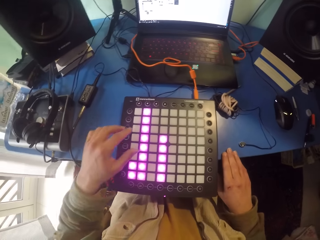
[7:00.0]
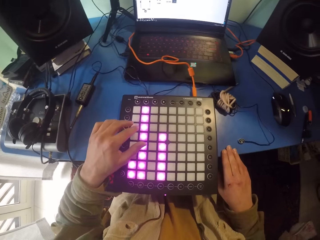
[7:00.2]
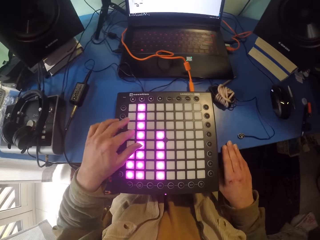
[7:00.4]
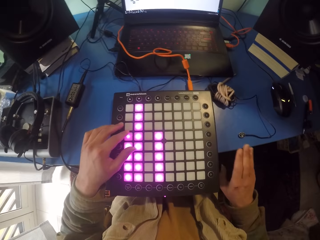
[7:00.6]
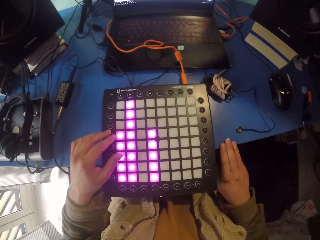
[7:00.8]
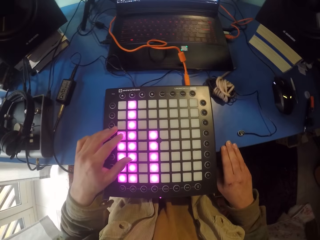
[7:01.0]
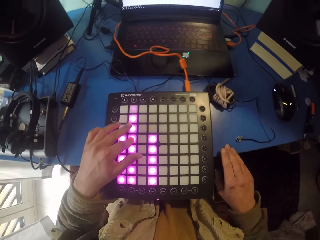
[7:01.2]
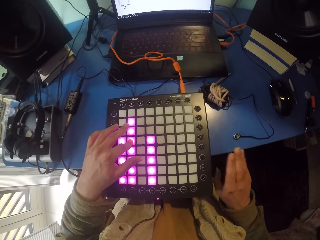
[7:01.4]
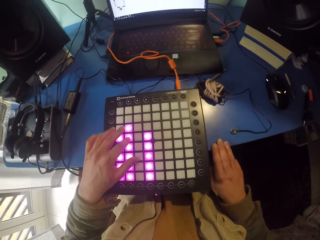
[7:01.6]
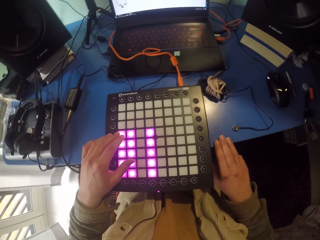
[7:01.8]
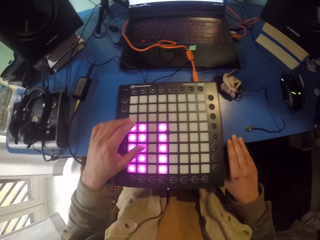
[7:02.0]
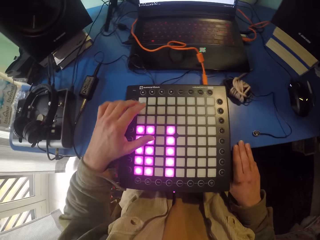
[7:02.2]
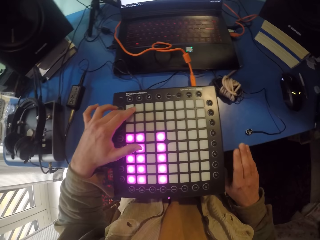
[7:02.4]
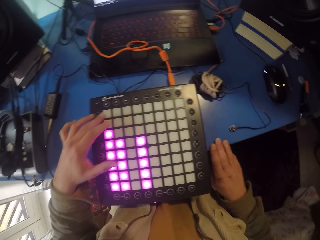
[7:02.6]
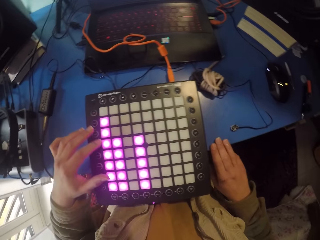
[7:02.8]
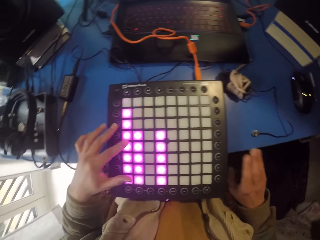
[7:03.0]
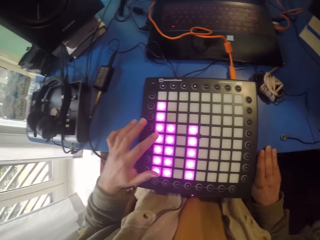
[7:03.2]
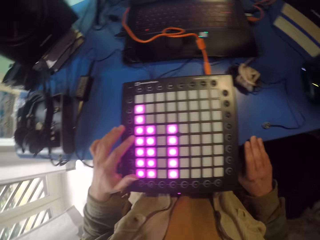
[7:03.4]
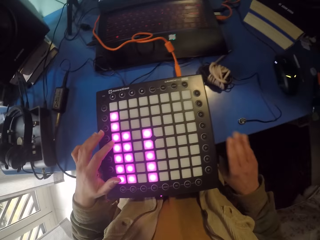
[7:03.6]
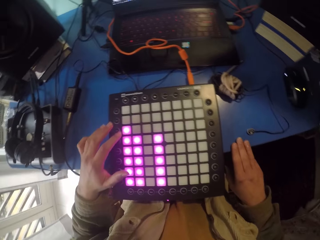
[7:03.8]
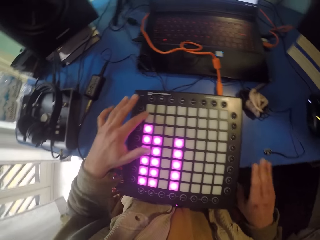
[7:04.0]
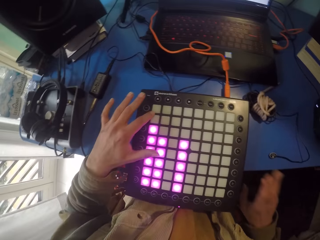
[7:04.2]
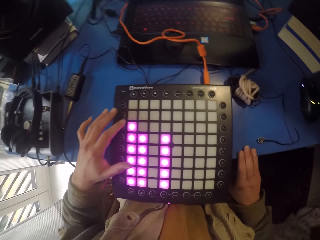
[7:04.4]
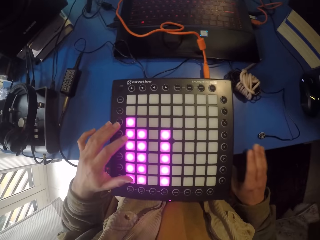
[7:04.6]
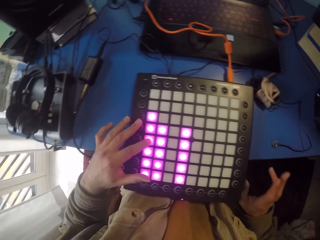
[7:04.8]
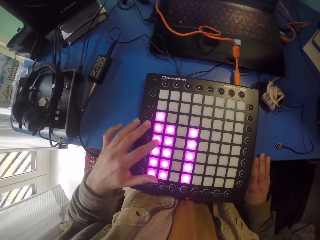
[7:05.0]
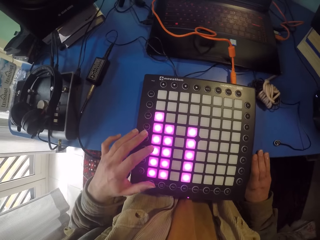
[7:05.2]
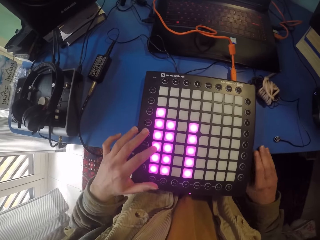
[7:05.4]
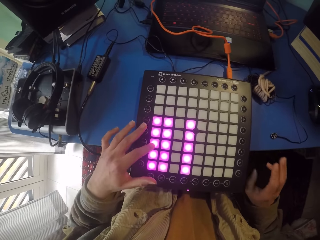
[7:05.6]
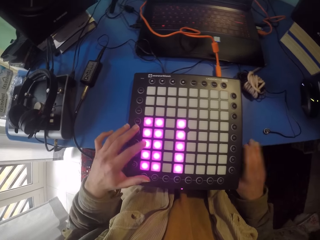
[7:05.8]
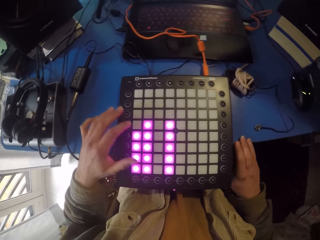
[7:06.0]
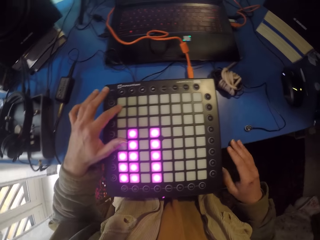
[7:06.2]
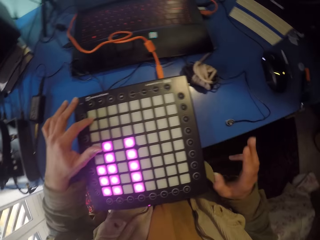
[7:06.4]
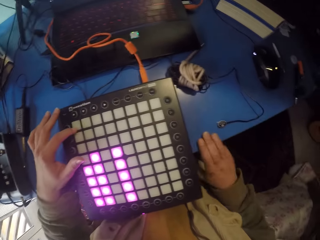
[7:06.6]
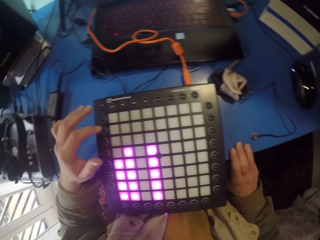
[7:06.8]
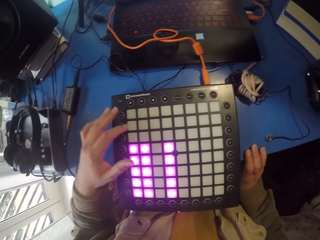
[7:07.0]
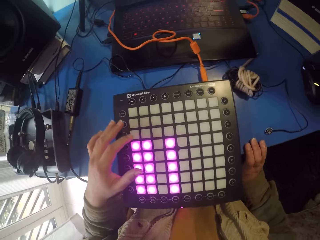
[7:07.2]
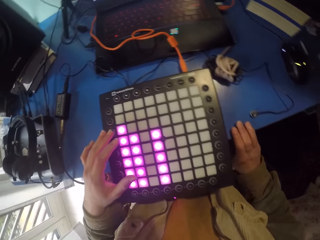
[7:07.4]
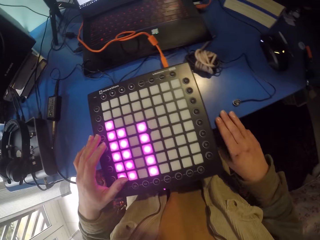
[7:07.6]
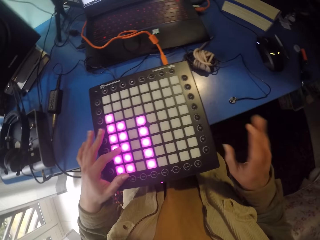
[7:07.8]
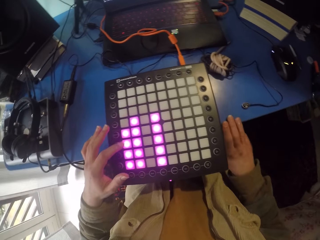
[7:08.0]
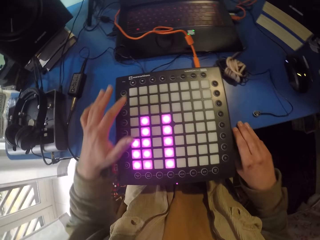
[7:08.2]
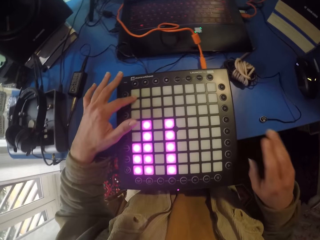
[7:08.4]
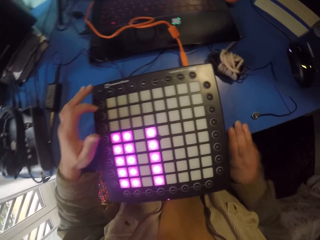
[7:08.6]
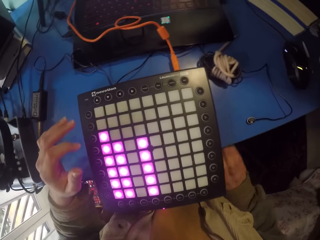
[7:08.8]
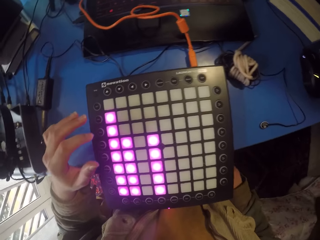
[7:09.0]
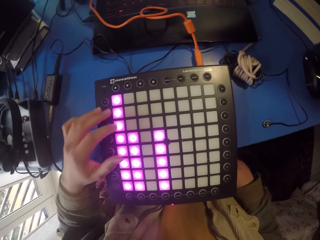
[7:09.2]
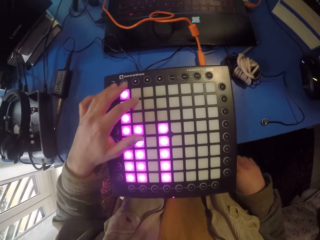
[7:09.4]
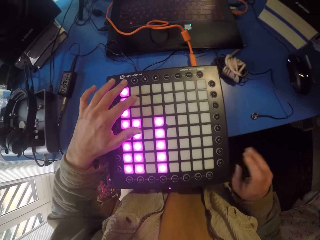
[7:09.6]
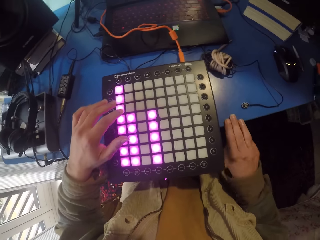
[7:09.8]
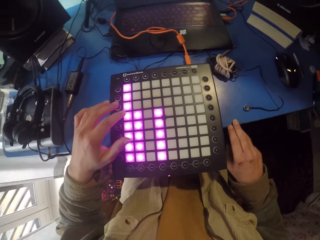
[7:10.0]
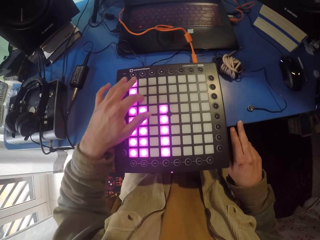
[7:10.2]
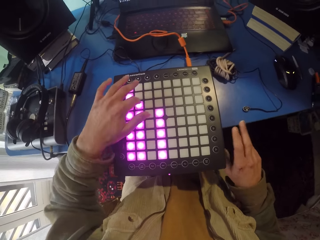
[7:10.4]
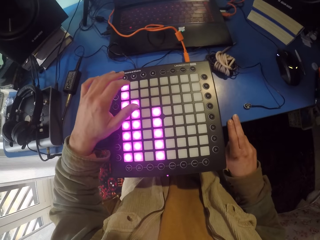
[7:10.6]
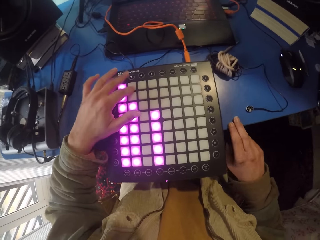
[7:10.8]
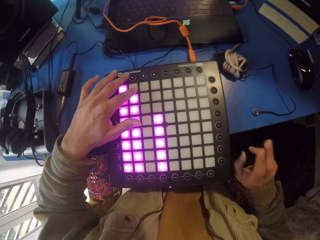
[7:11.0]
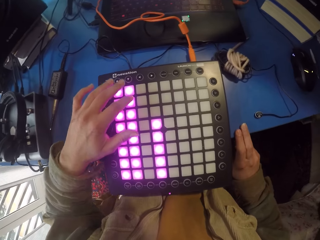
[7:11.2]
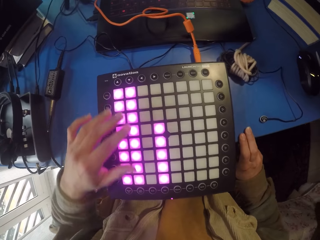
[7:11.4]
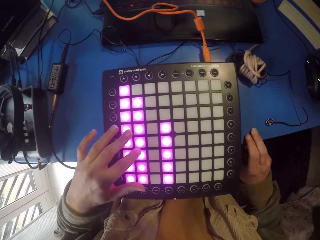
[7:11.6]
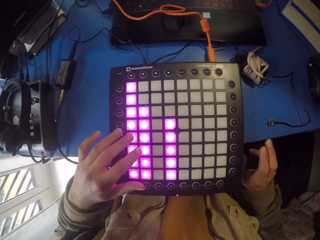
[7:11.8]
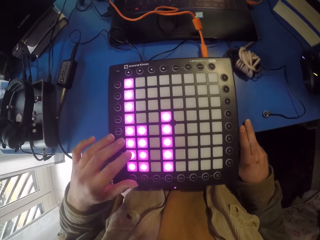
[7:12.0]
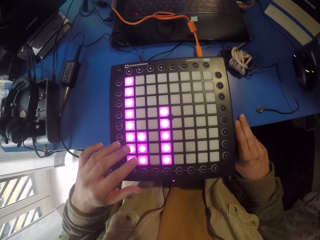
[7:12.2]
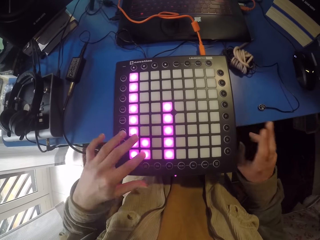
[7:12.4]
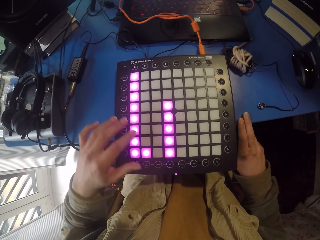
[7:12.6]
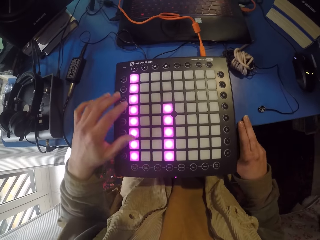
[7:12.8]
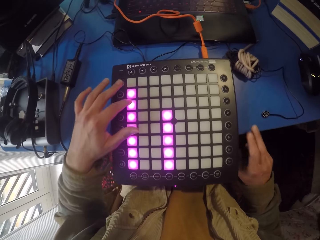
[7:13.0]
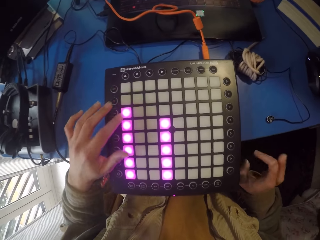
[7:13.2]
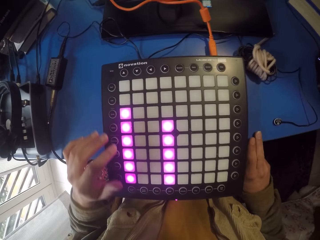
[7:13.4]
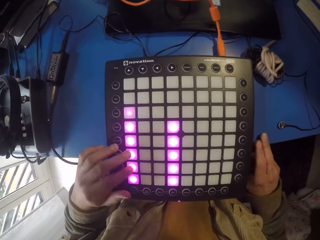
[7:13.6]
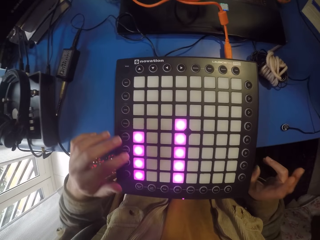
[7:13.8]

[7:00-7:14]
The camera wearer taps the table. They touch the launchpad with the left hand. They press the piano. They tap the table. They press the piano. They tap the table. They press the piano. They tap the table. They press the piano. They press the piano again.

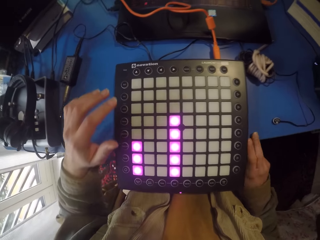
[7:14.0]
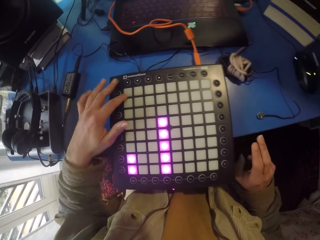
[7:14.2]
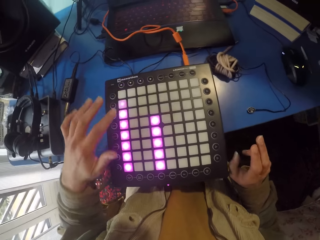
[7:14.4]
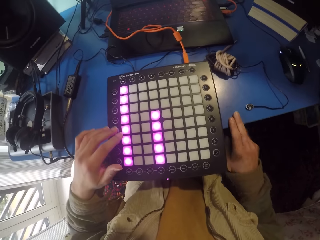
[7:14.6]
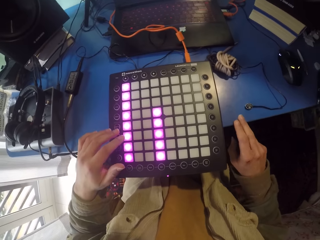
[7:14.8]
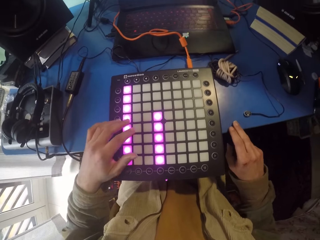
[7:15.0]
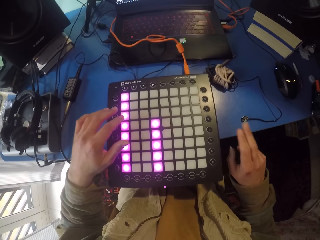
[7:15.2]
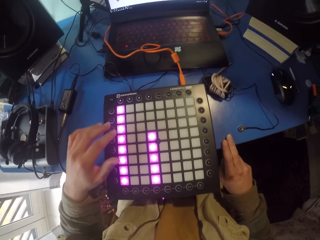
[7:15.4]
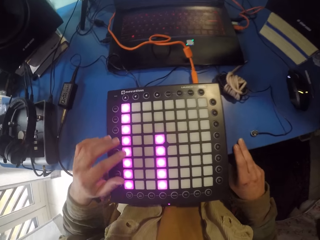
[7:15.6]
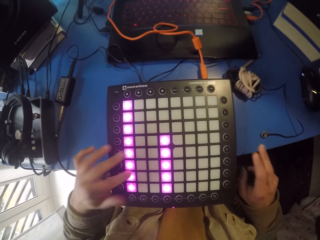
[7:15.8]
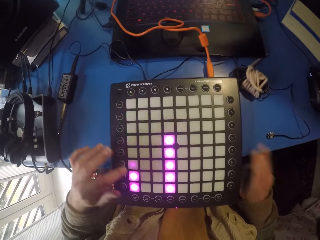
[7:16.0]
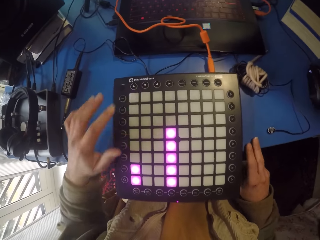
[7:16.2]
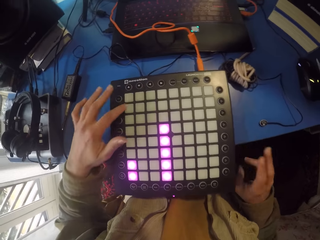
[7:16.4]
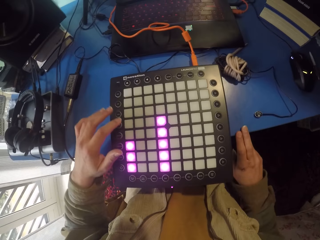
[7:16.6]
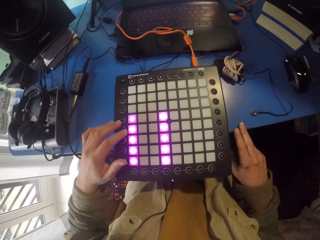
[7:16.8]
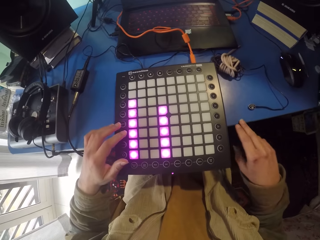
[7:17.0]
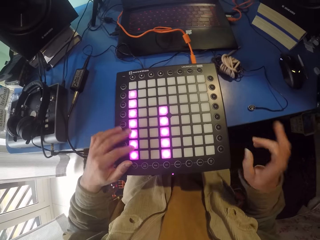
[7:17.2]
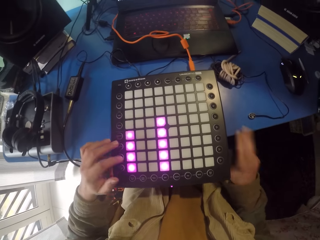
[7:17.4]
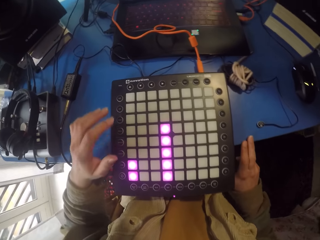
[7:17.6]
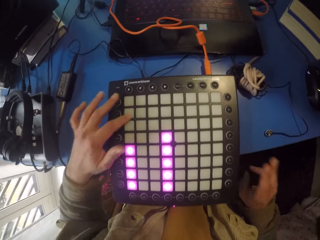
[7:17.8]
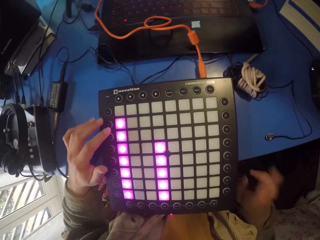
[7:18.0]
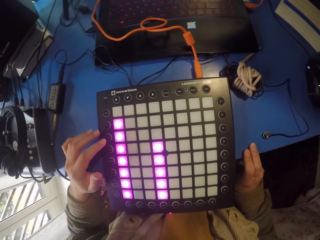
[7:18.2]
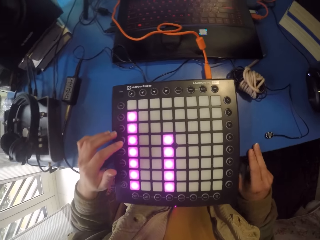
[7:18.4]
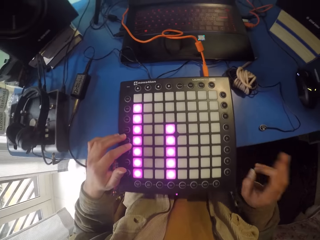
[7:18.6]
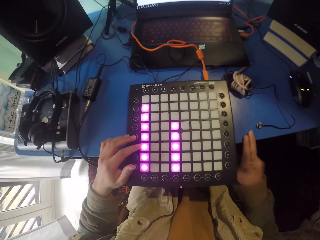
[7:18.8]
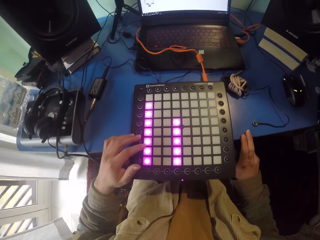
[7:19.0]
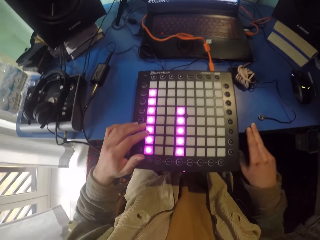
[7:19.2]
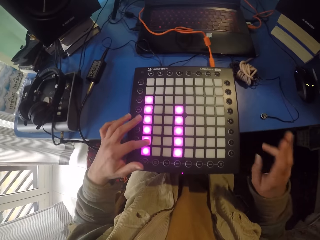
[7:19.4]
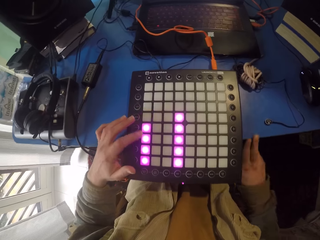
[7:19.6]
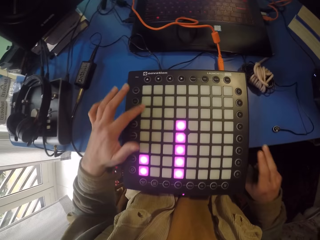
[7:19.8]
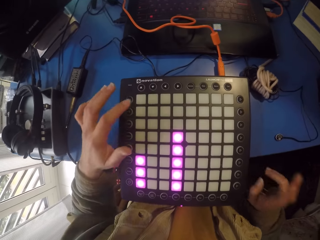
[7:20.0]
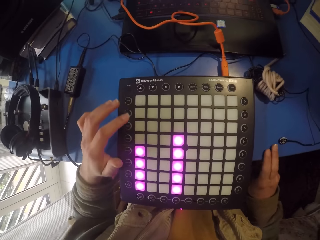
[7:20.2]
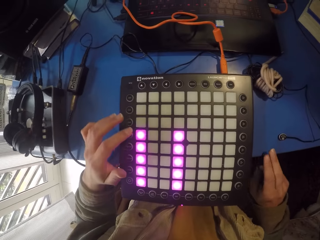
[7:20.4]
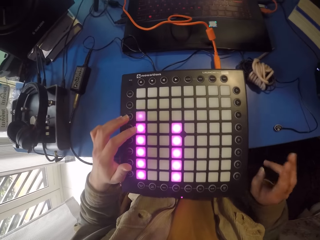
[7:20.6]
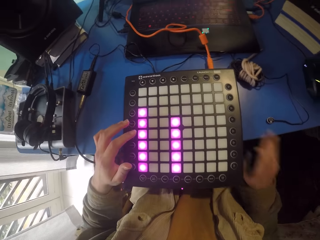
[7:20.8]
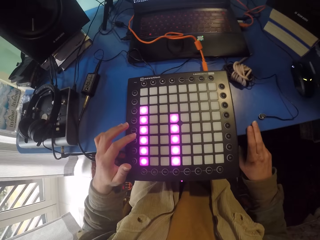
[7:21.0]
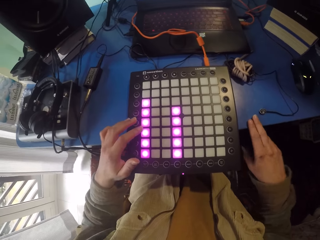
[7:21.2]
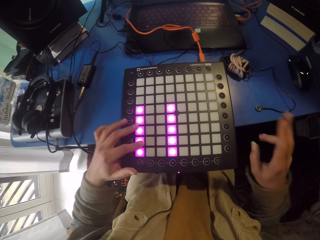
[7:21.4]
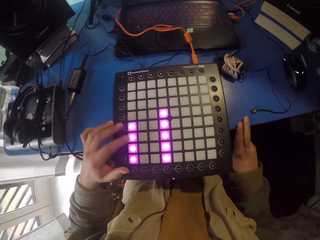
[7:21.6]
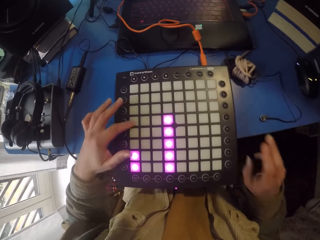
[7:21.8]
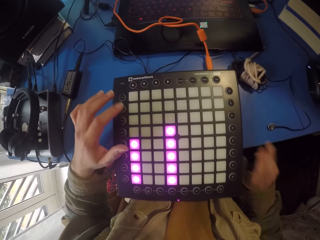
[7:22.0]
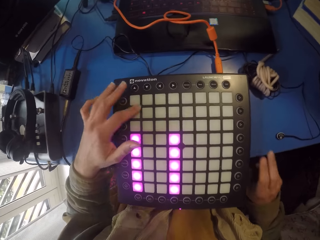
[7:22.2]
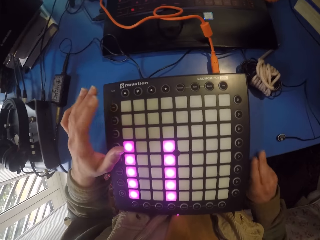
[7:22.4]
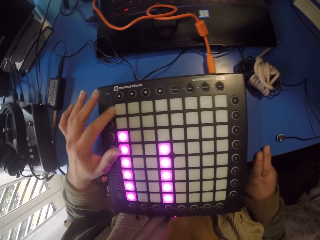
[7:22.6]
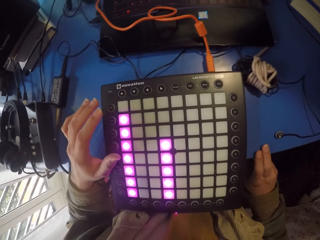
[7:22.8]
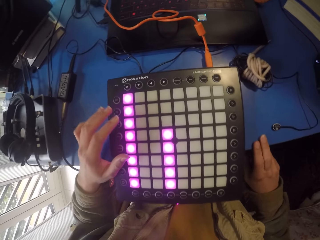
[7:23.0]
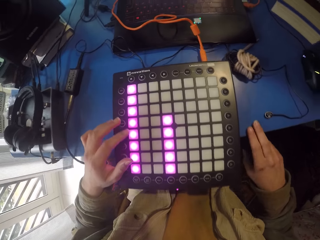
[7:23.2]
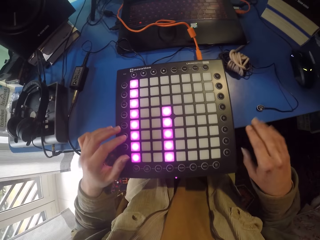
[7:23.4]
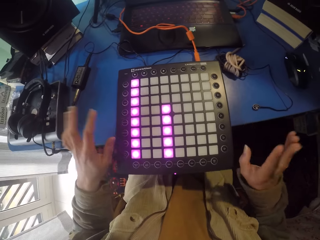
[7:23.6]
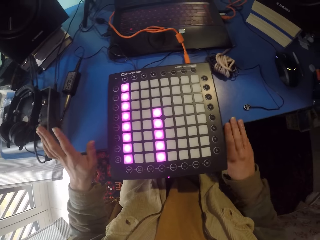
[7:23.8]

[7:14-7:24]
The camera wearer presses while tapping.
